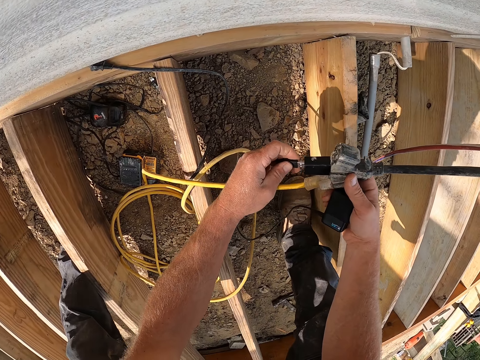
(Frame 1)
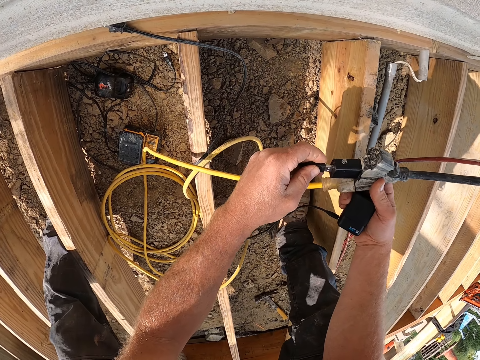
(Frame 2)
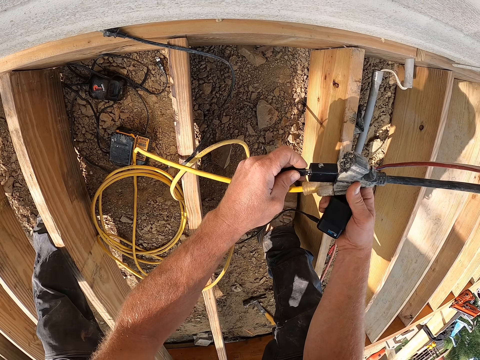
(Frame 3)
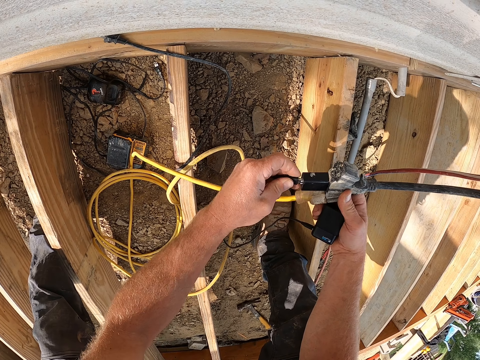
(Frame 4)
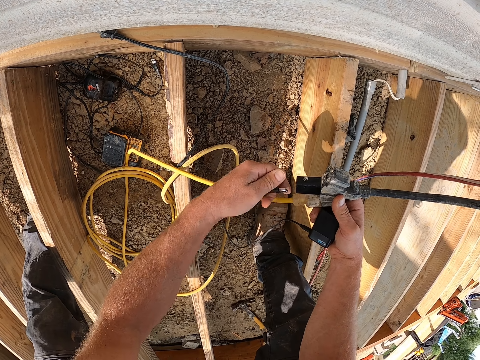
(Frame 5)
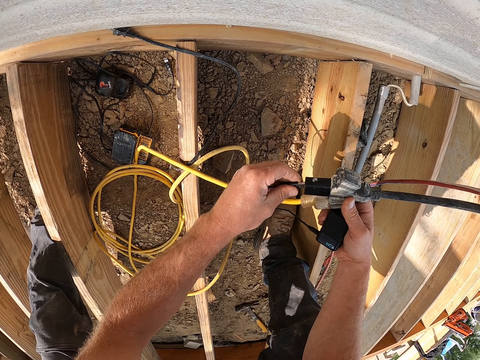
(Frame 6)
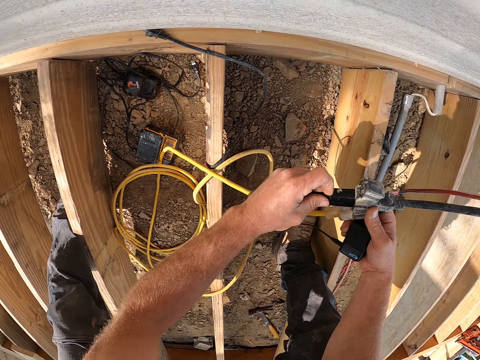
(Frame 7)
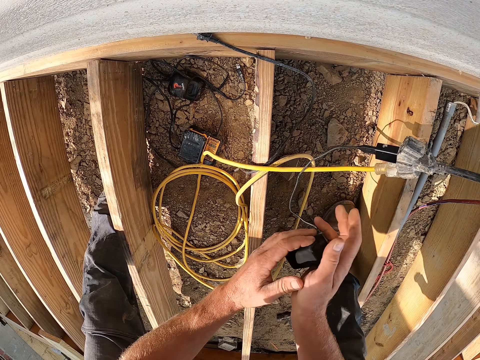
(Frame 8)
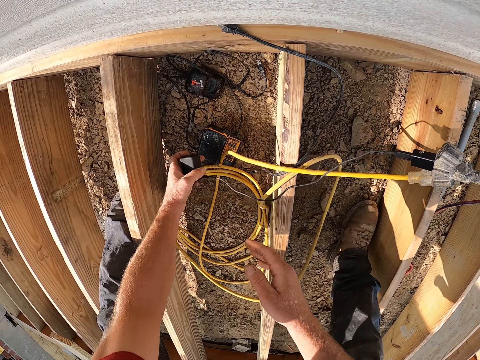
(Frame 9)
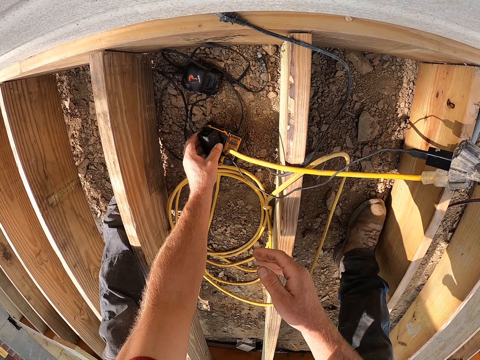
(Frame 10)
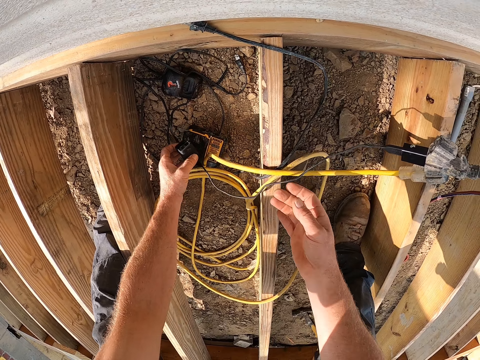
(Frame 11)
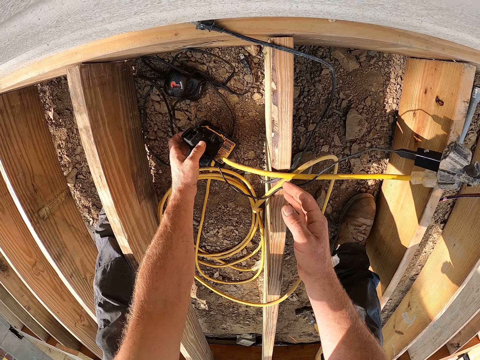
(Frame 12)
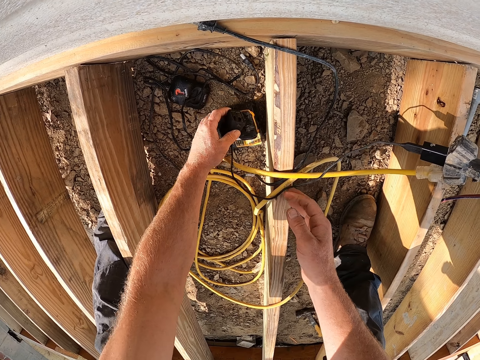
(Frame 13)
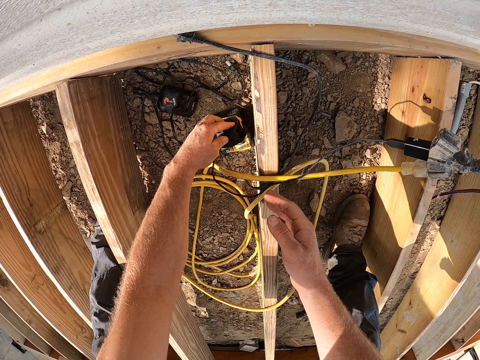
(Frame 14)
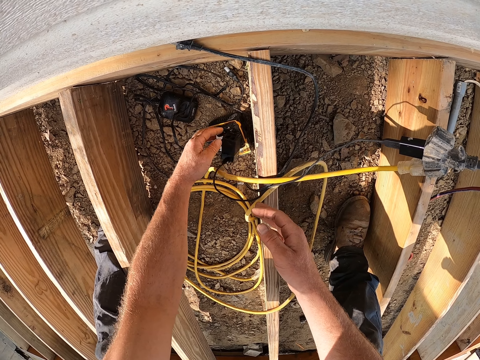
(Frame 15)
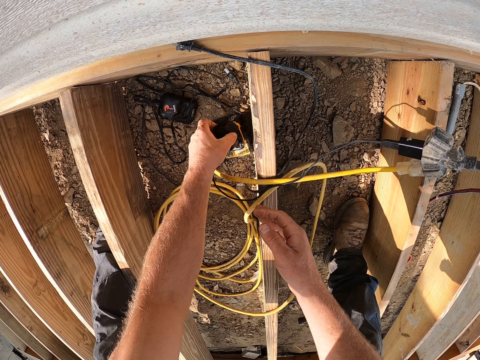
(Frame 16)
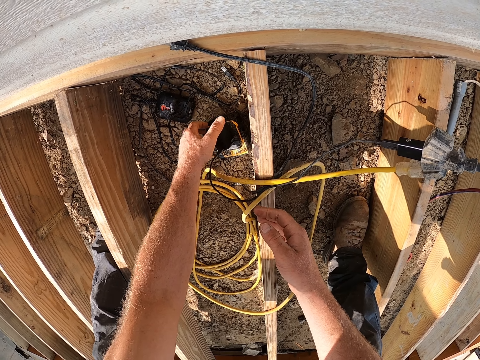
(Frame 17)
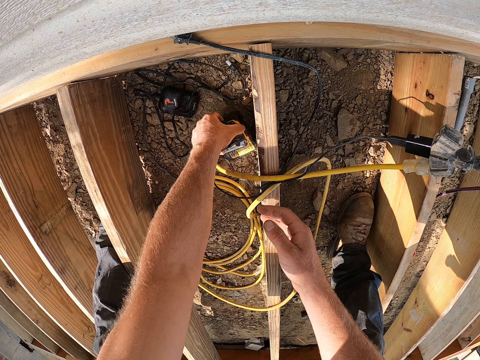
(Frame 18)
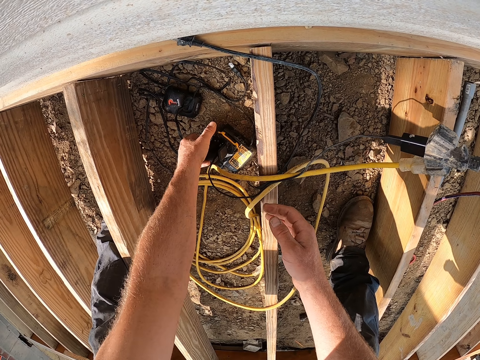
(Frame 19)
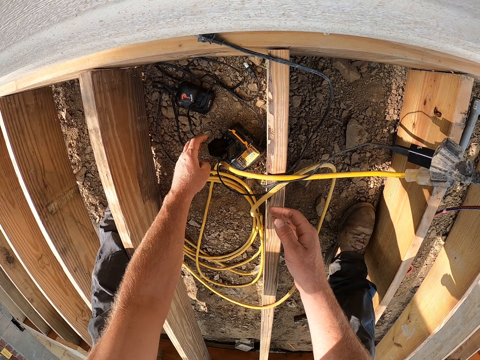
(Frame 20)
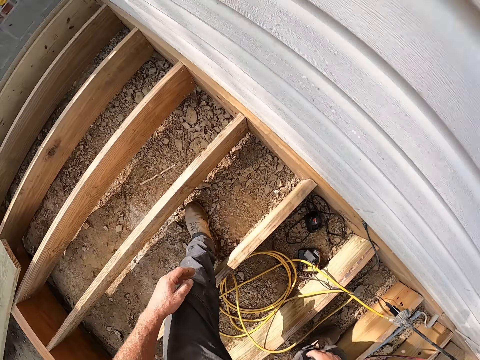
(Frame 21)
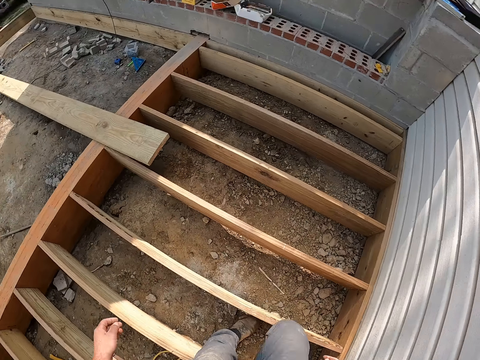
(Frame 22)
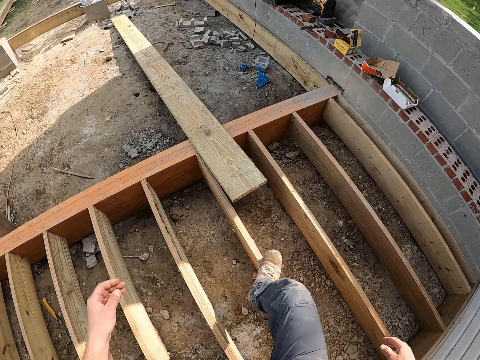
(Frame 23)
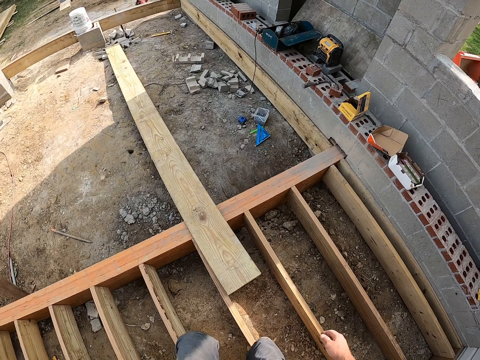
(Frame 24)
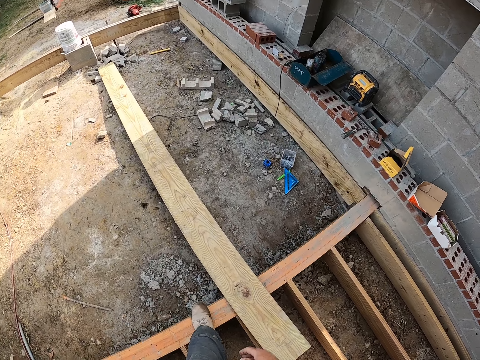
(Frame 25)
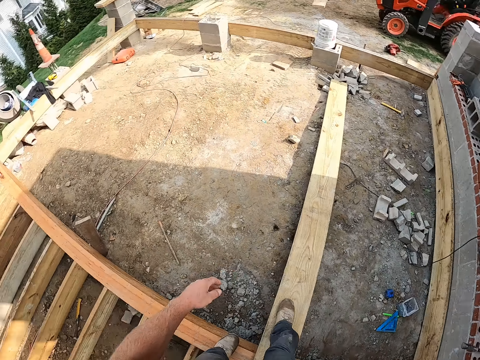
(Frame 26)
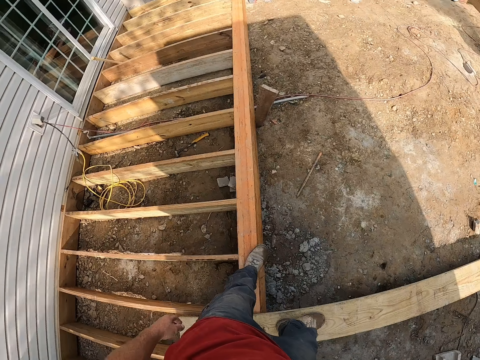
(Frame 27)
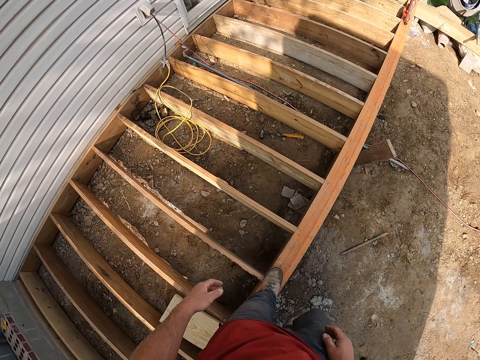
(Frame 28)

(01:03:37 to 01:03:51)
The camera wearer connects the charger in the socket. They position the battery charger on a box on the floor. They drop the adapter on a multimeter. They adjust the multimeter. They stand upright and walk around the construction timber on the floor.

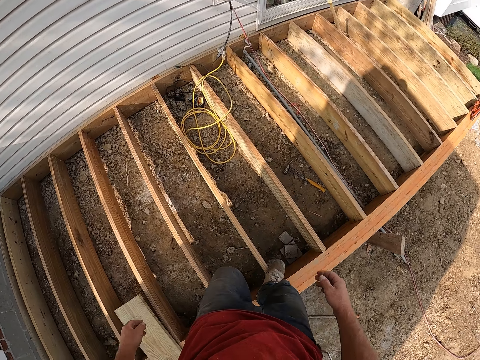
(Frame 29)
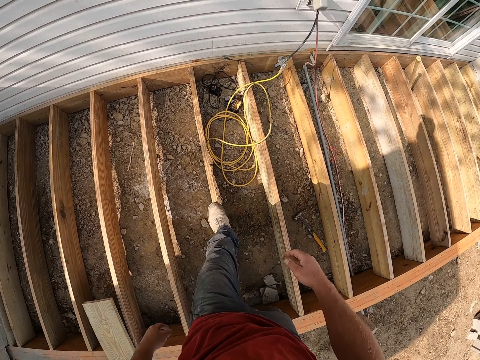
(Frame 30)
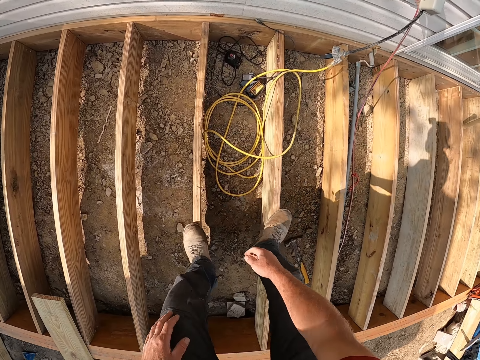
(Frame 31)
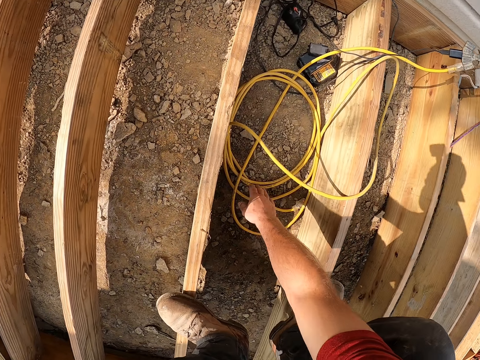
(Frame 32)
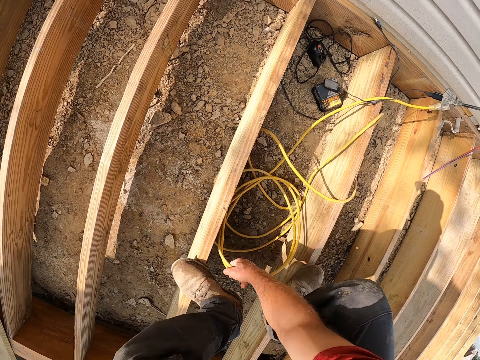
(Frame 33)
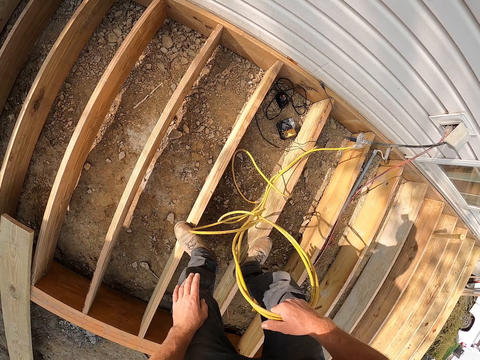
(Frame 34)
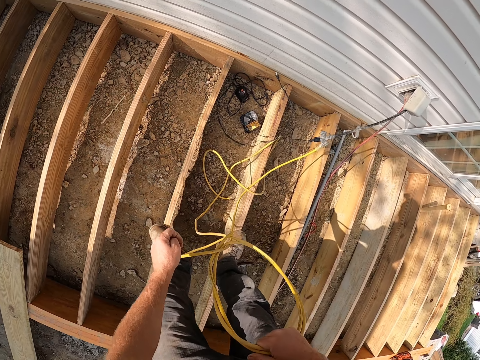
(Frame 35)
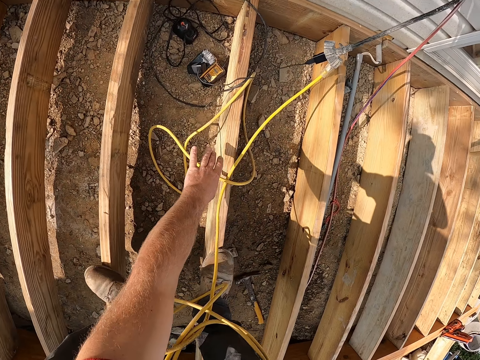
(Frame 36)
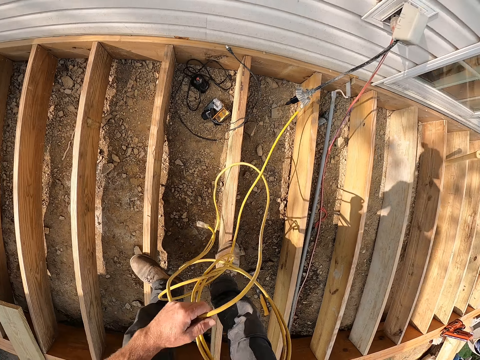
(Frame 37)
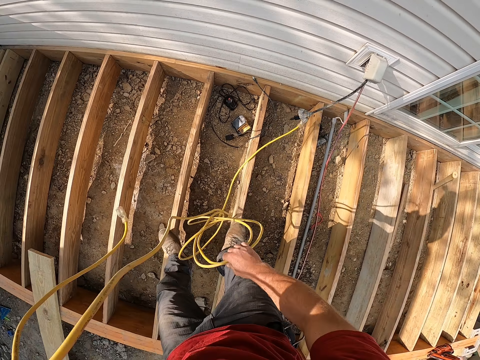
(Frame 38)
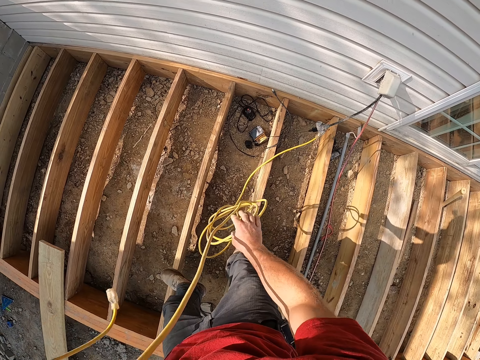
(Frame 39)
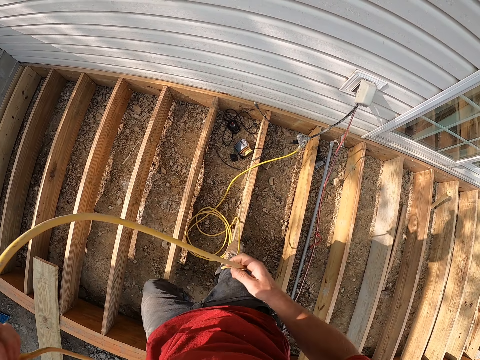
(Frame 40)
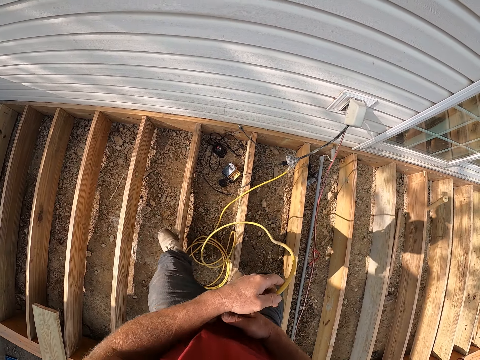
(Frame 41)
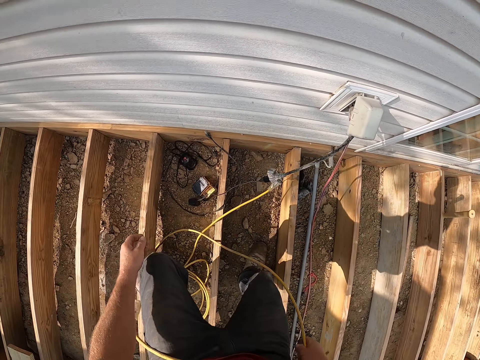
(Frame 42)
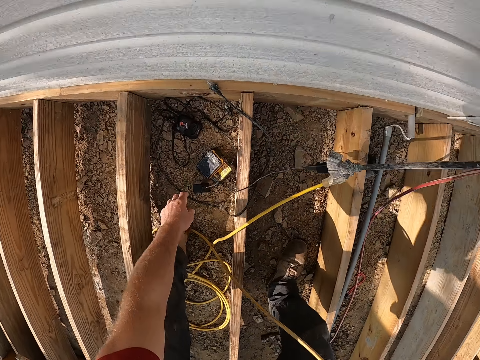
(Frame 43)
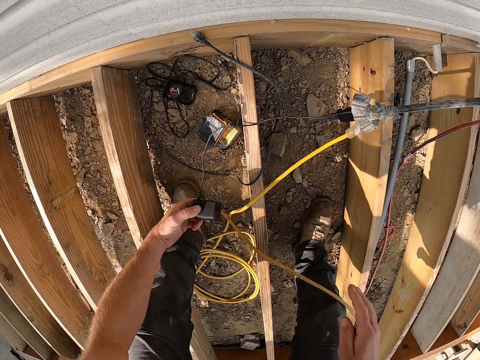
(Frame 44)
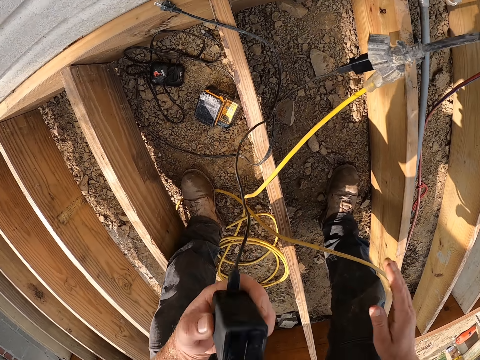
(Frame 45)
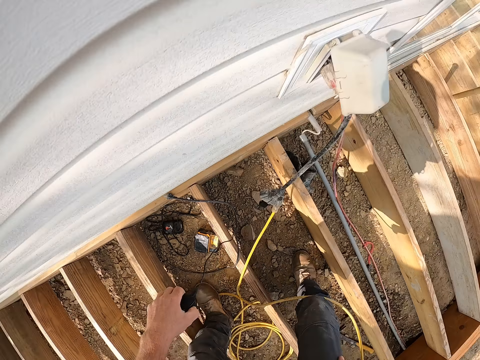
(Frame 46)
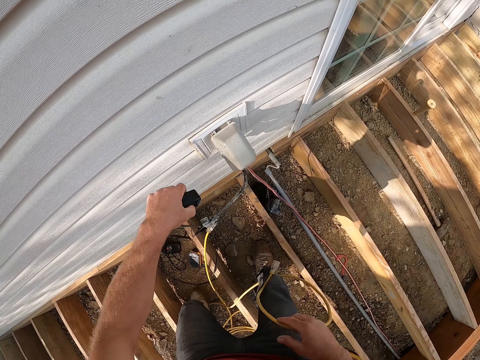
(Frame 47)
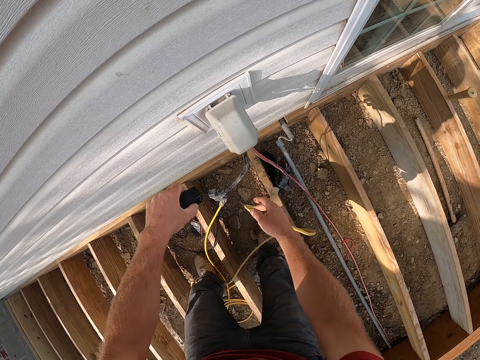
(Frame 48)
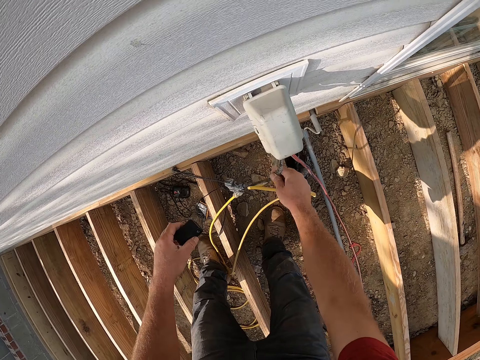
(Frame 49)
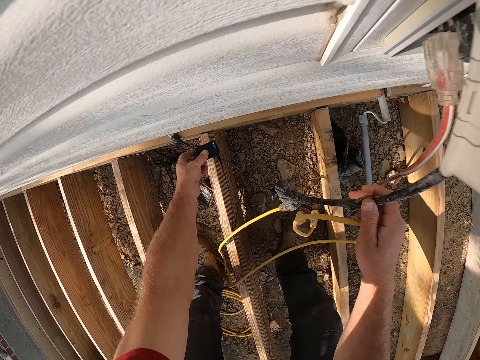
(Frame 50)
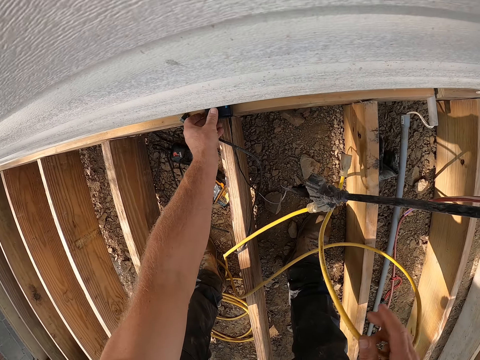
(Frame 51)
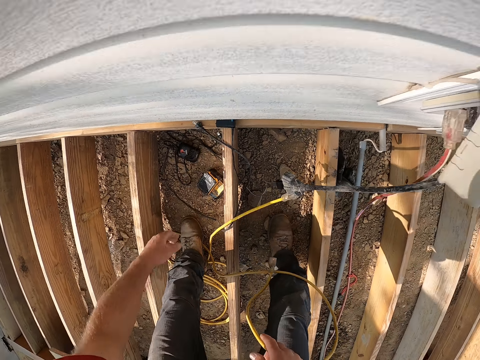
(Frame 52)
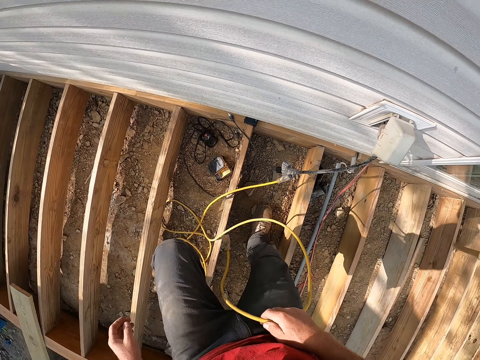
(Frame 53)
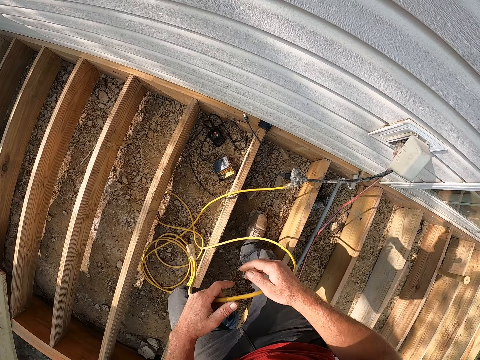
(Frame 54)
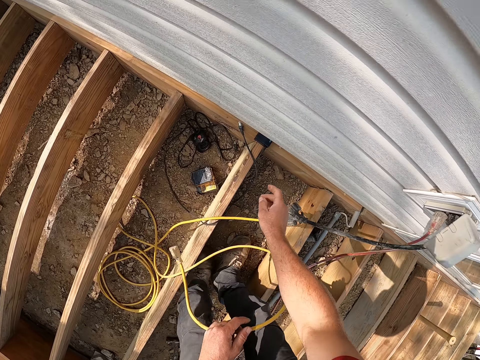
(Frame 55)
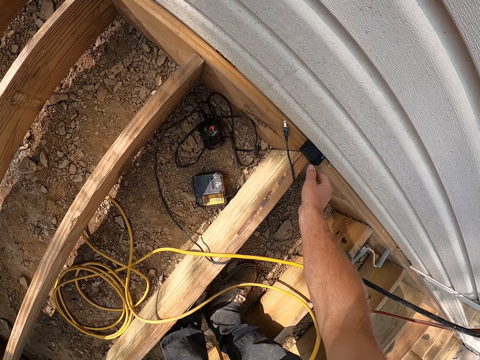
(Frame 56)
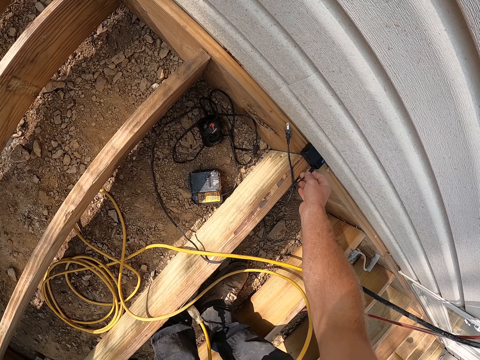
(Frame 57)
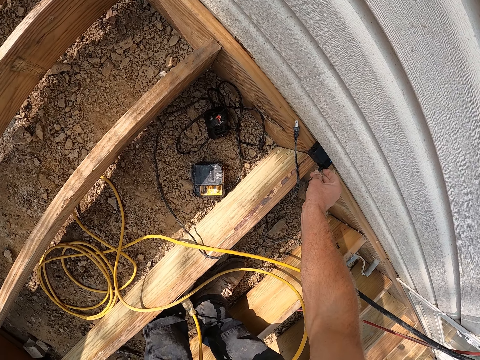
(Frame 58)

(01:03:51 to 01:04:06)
The camera wearer bends on another cable. They pick a cable on the floor and stretch the cable. They bend on the battery charger or adapter. They pick the adapter on the floor. They stretch the cable with the main socket. They adjust the socket. They place the battery charger on timber on the floor. They stand upright. They bend to the charger again. They position the charger well on the timber.
